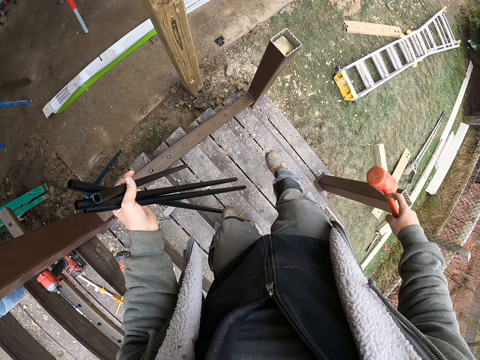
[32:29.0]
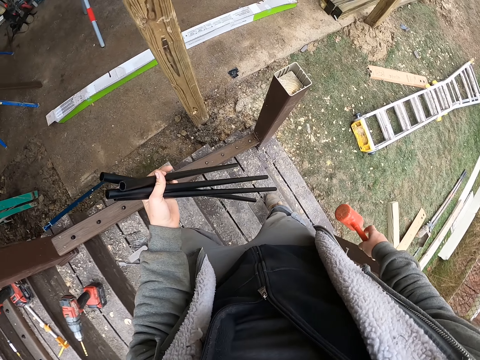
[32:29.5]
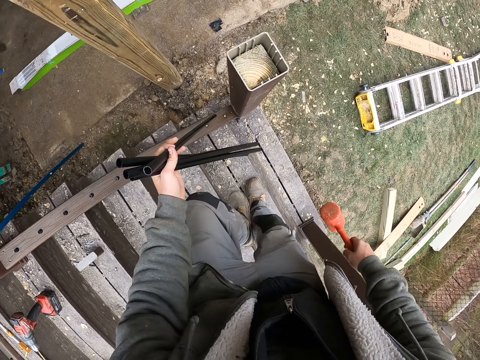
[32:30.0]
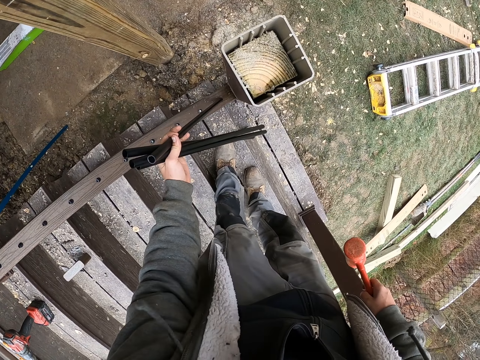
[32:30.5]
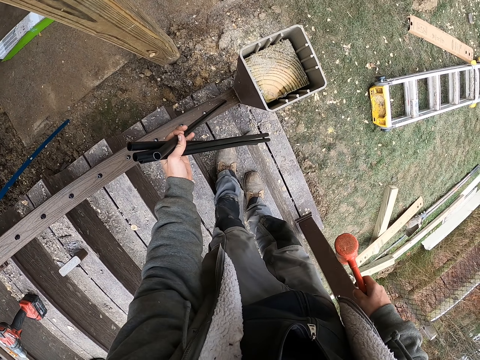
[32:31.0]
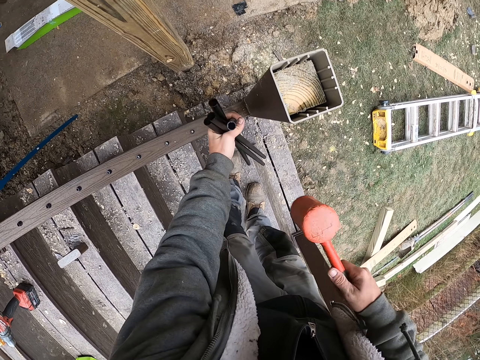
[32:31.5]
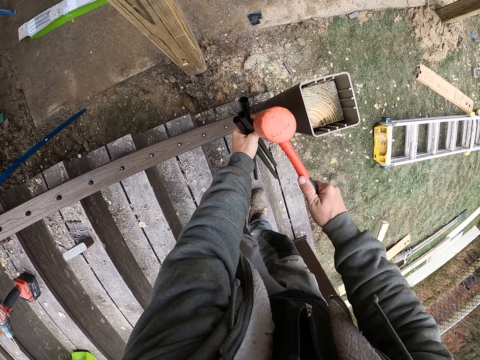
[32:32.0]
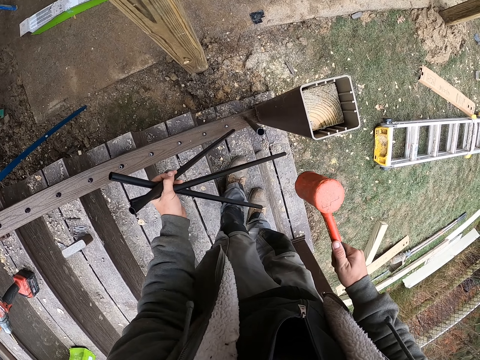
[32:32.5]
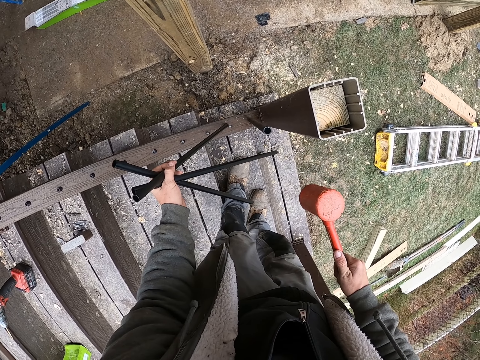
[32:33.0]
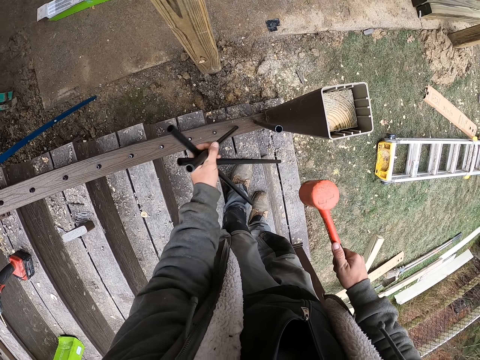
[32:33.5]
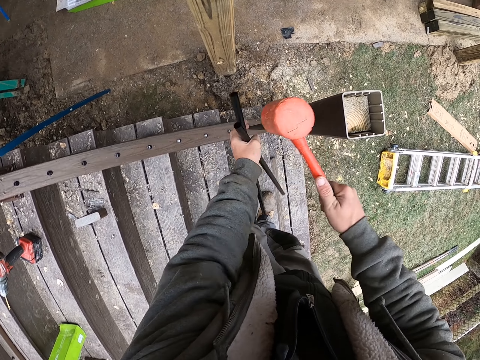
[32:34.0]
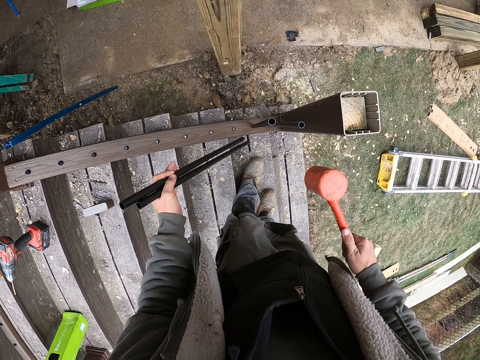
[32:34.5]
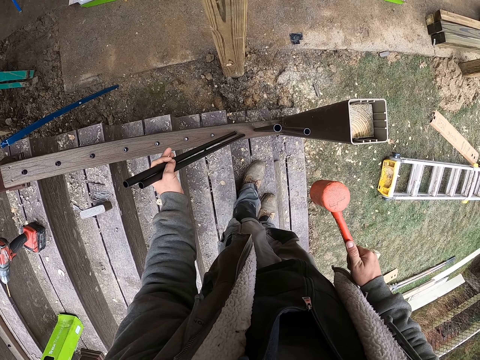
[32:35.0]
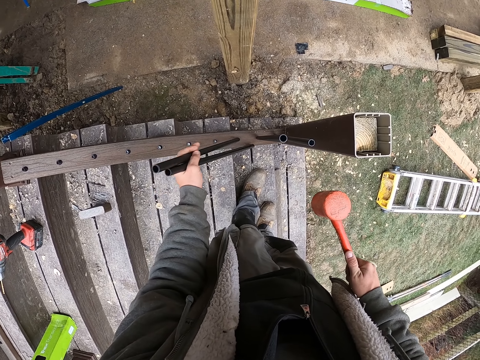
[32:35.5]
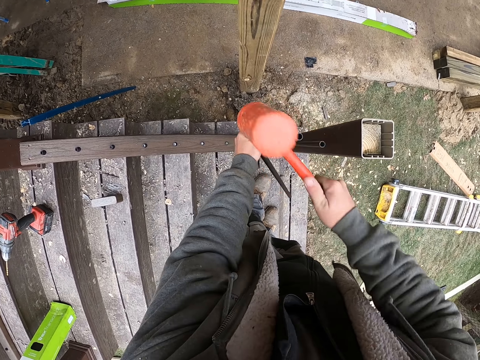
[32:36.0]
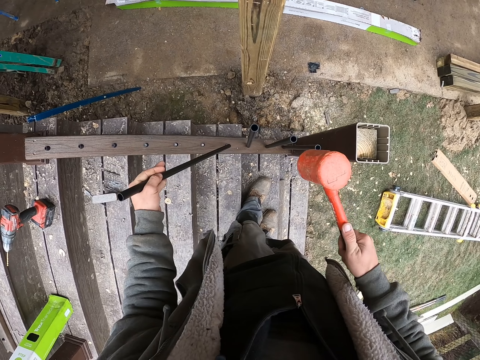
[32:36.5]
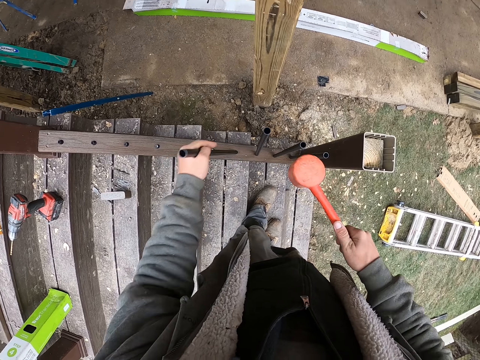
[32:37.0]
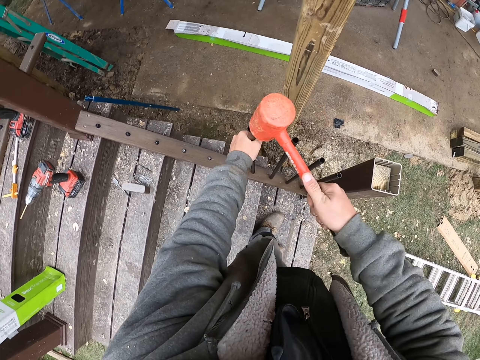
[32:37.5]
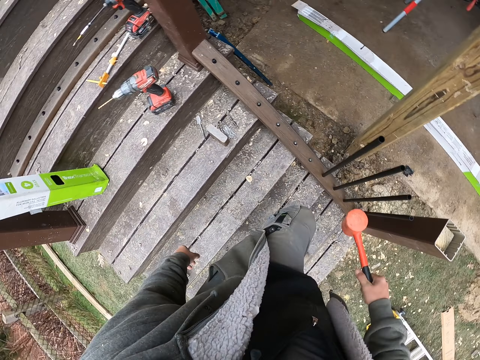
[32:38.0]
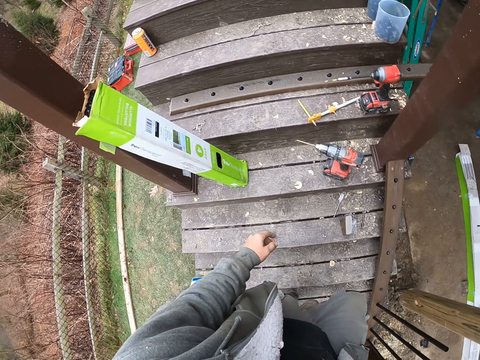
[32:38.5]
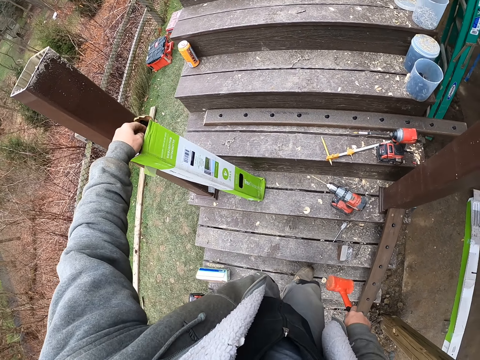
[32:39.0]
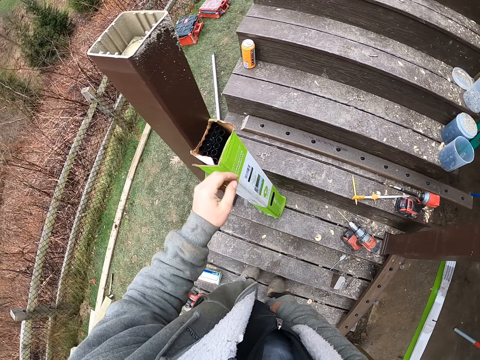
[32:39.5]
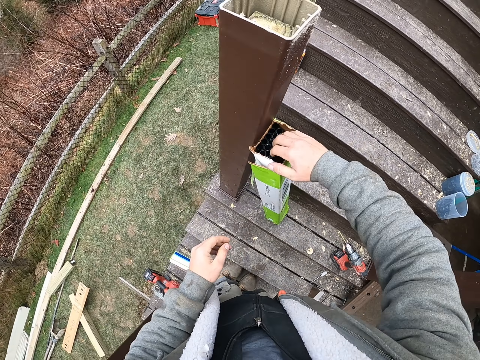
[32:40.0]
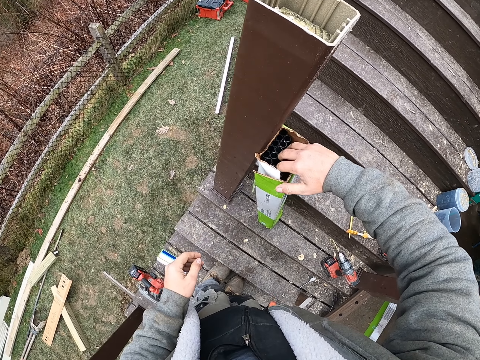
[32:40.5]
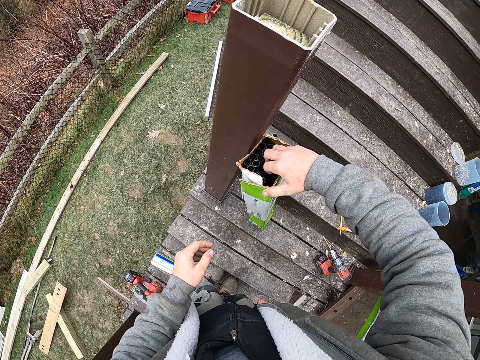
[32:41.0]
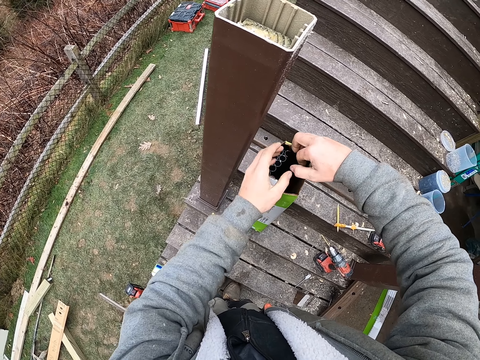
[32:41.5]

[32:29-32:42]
The camera wearer carries the bars and steps down on the staircase. He positions a bar on the stair bar fitting. He hammers the bar with the hammer. He positions a bar on the stair bar fitting. He hammers the bar in the fitting with the hammer. He positions a bar on the stair bar fitting. He hammers the bar in the fitting with the hammer. He positions a bar on the stair bar fitting. He hammers the bar in the fitting with the hammer. He walks towards the bars pack on the staircase. He holds the bars in the pack with his left hand. He holds the hammer in his right hand in between his legs. He picks bars from the pack.

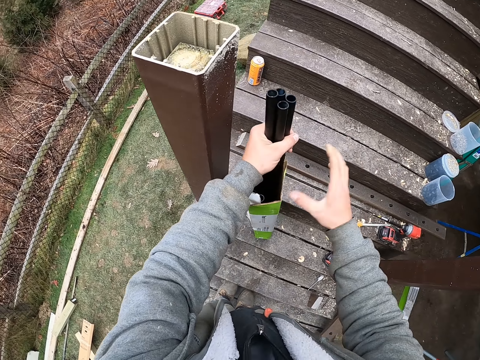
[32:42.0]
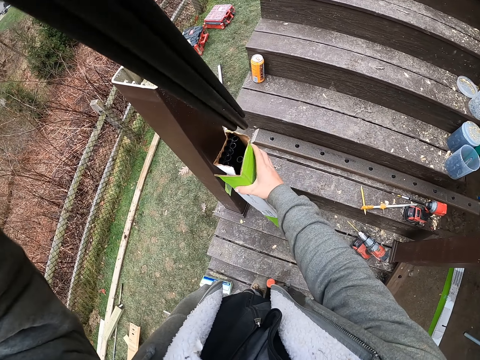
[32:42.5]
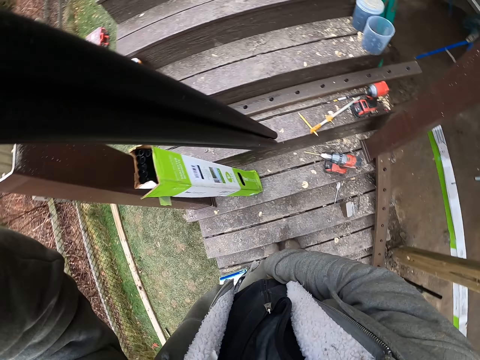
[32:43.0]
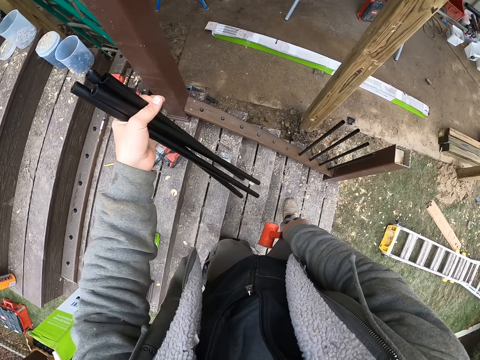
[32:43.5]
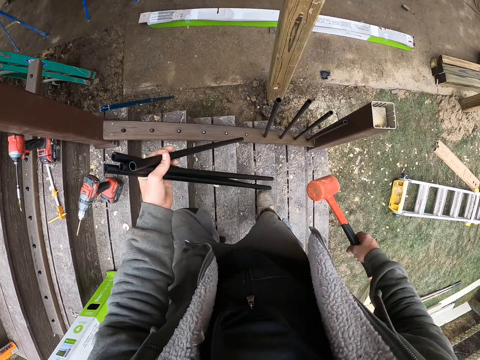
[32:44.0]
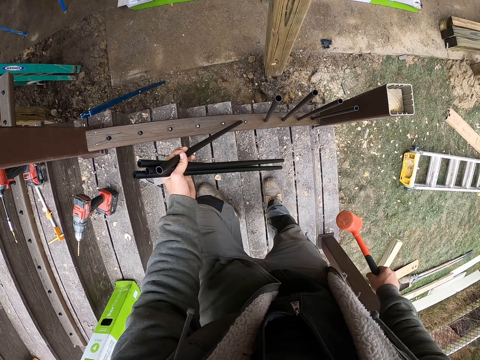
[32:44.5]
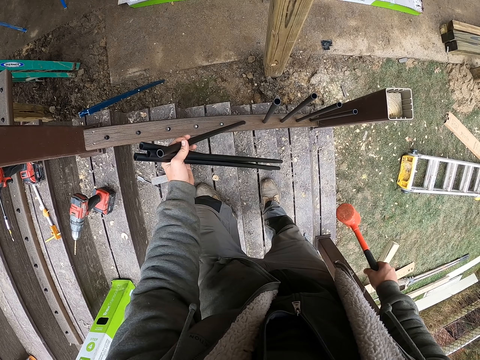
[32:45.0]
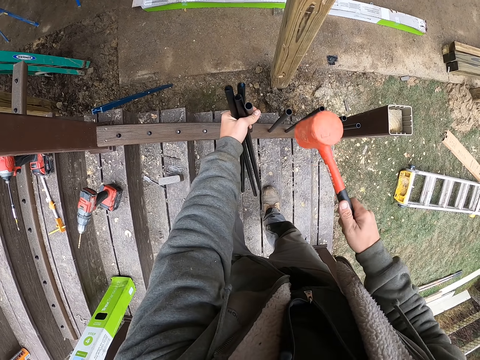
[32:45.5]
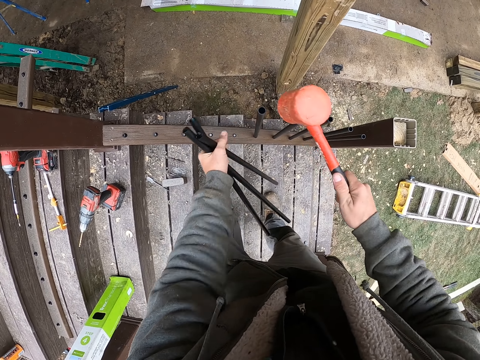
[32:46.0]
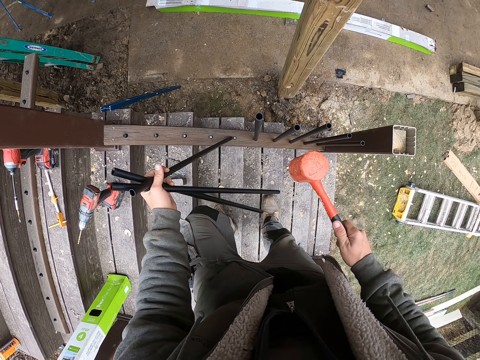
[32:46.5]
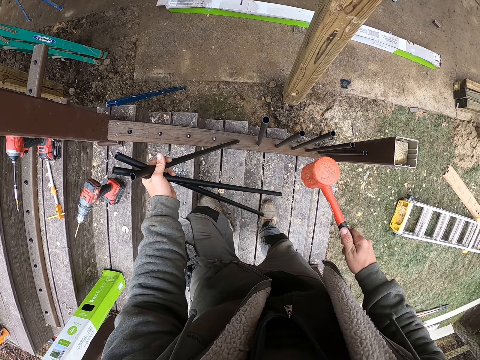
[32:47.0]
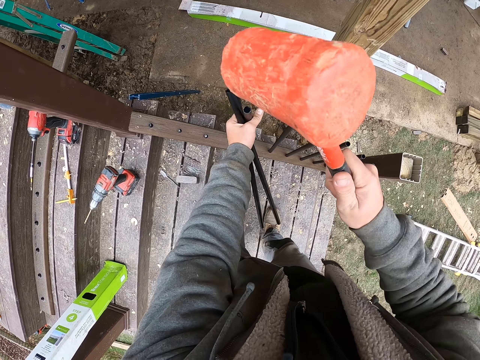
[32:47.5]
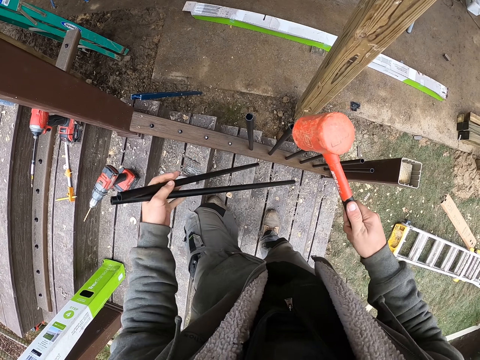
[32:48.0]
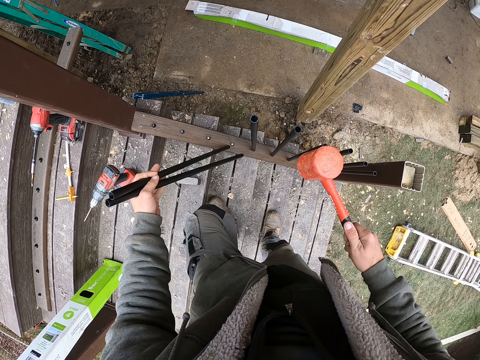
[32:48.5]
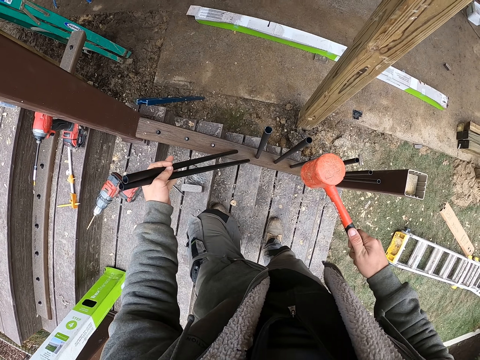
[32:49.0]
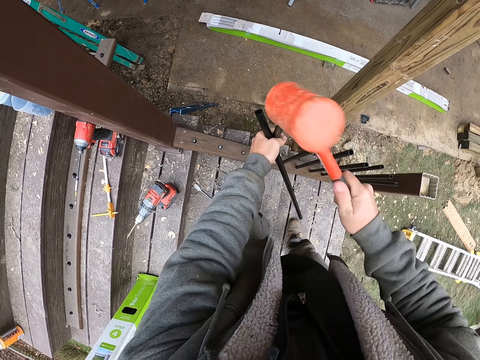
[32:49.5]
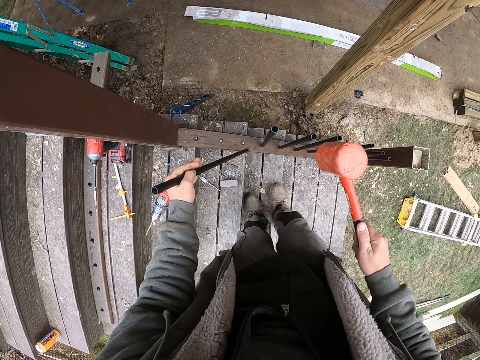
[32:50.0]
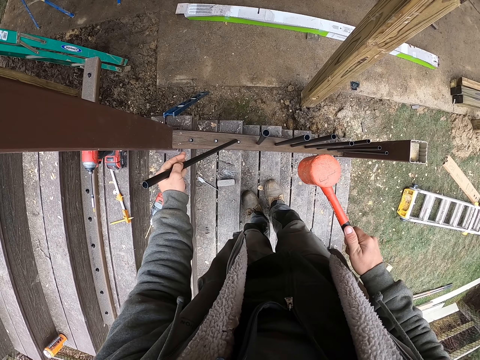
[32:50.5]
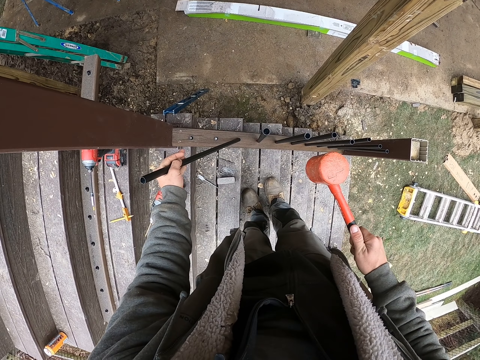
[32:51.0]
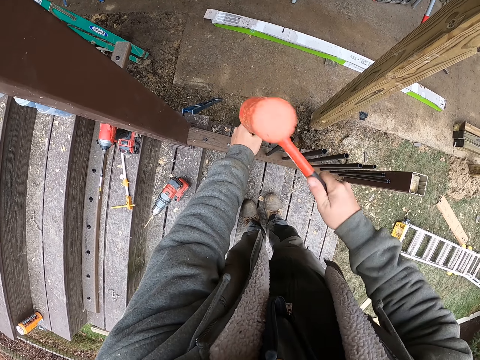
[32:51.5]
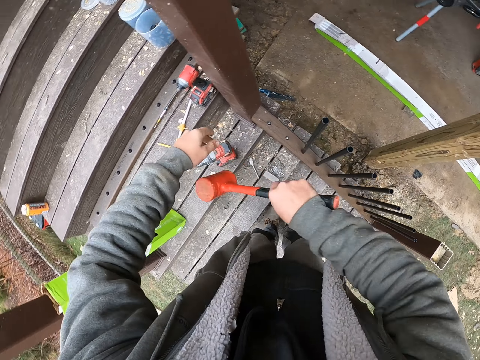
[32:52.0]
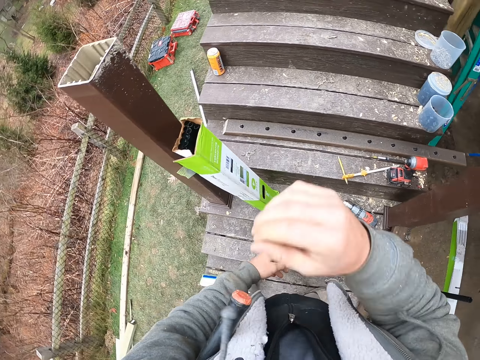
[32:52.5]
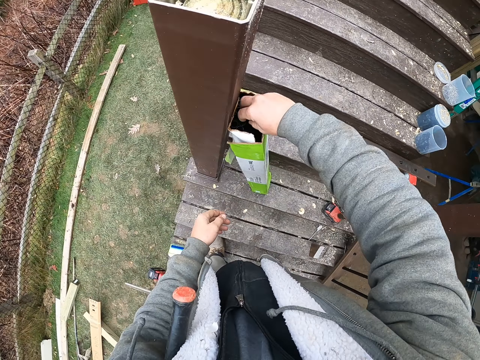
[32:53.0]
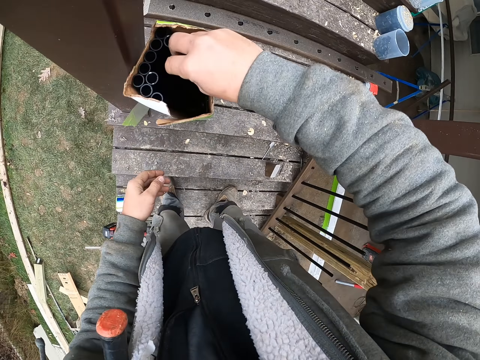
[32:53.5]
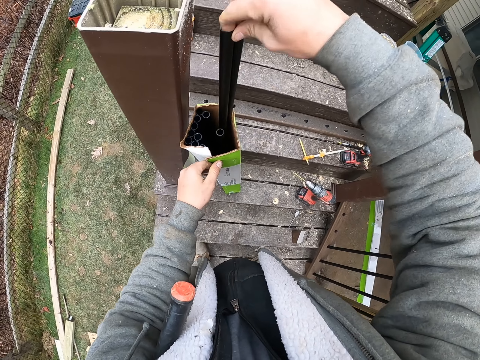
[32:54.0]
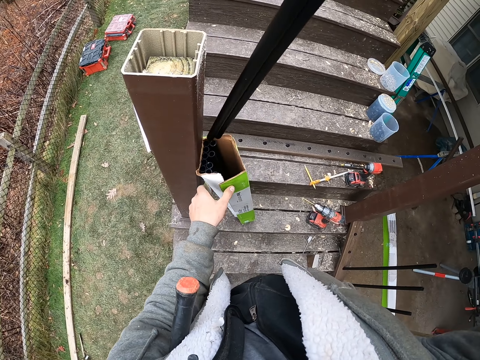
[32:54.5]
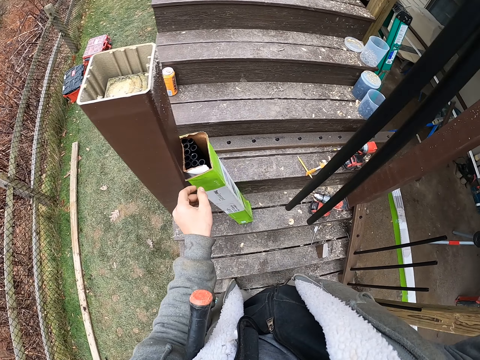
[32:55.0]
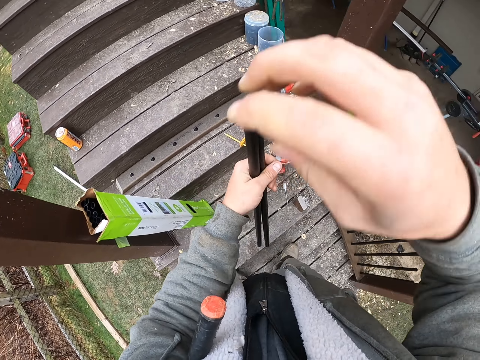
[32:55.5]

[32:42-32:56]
The camera wearer shifts the bars to the left hand. They pick the hammer from the legs with the right hand. They carry the bars and step downstairs. They position a bar on the stair bar fitting. They hammer the bar in the fitting with the hammer. They fit a bar on the stair bar fitting. They hammer the bar in the fitting with the hammer. They fit a bar on the stair bar fitting. They hammer the bar in the fitting with the hammer. They fit a bar on the stair bar fitting. They hammer the bar in the fitting with the hammer. He holds the hammer on his armpit. He picks bars from the pack on the stair pillar. He shifts the bars to his left hand.
